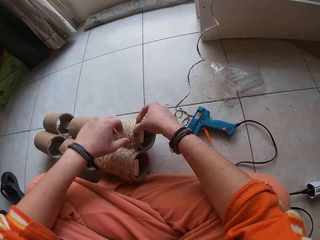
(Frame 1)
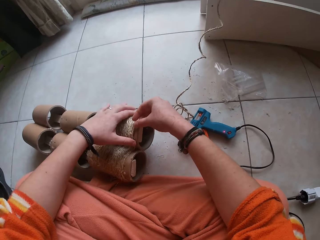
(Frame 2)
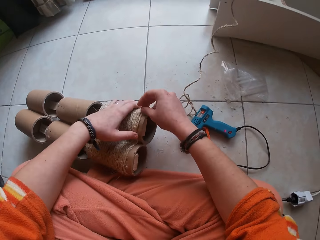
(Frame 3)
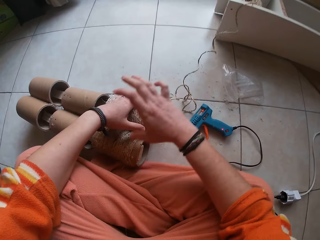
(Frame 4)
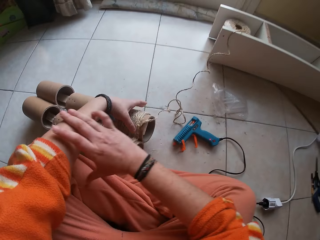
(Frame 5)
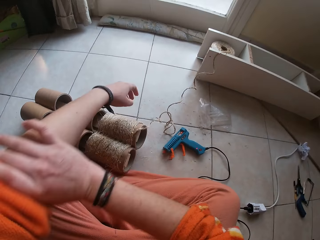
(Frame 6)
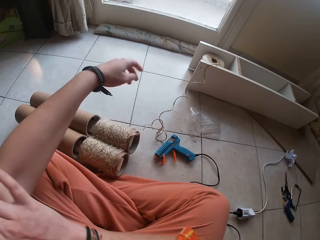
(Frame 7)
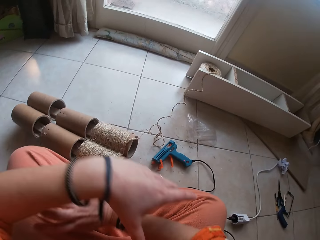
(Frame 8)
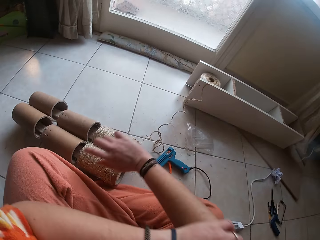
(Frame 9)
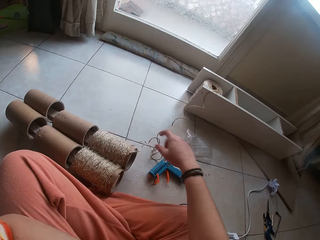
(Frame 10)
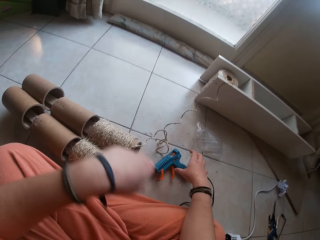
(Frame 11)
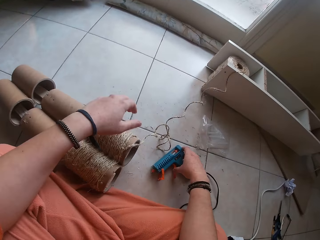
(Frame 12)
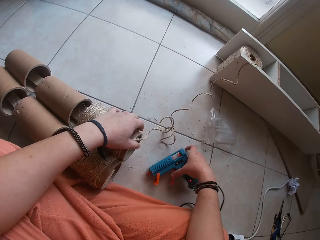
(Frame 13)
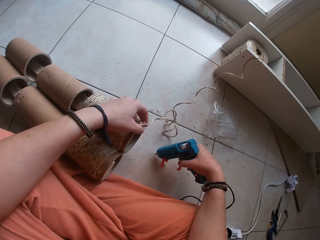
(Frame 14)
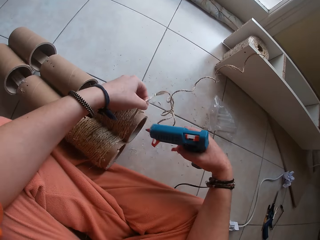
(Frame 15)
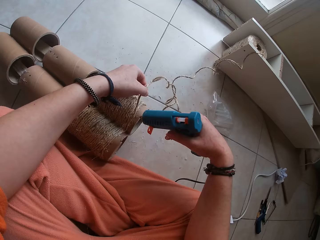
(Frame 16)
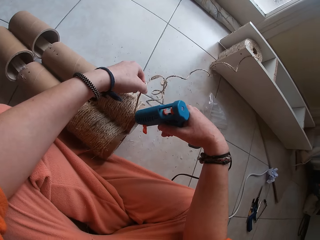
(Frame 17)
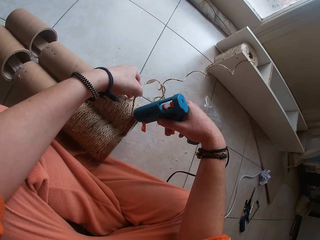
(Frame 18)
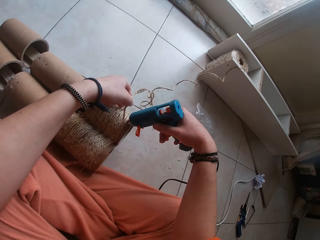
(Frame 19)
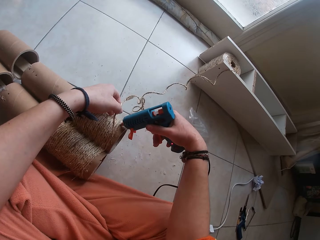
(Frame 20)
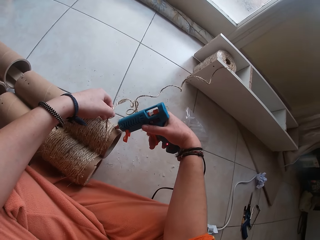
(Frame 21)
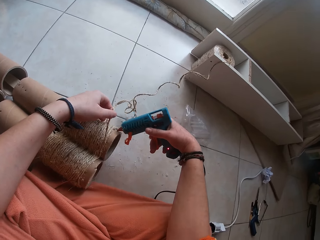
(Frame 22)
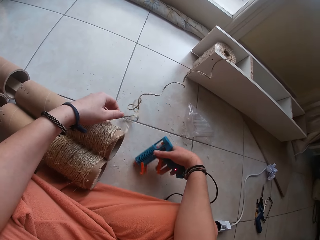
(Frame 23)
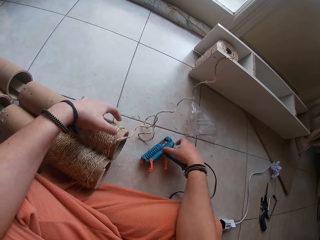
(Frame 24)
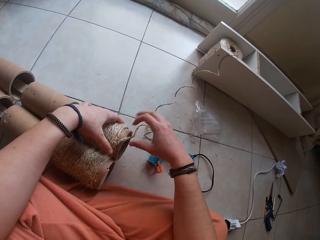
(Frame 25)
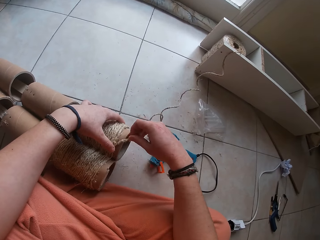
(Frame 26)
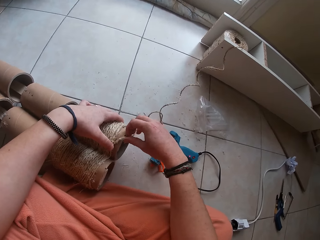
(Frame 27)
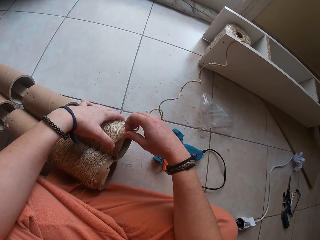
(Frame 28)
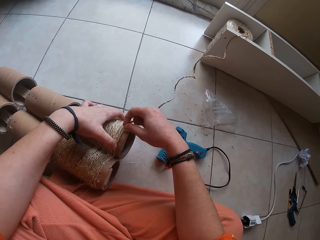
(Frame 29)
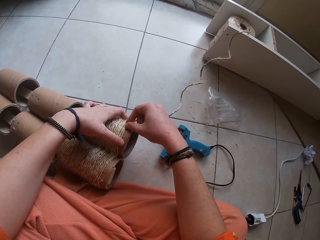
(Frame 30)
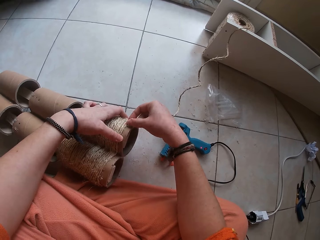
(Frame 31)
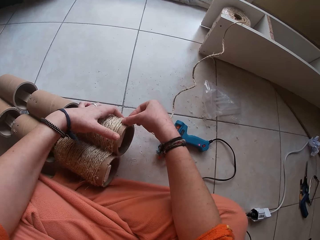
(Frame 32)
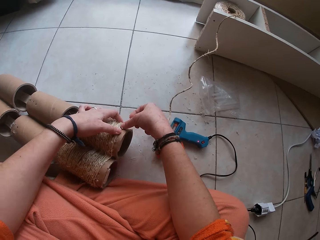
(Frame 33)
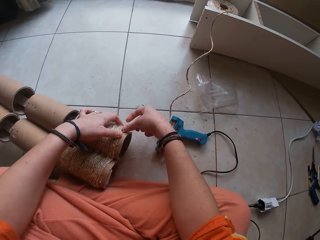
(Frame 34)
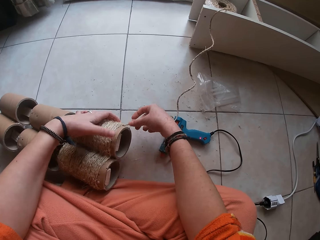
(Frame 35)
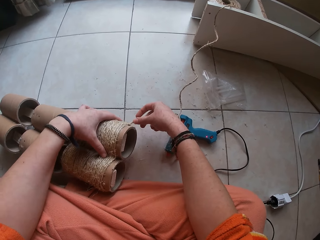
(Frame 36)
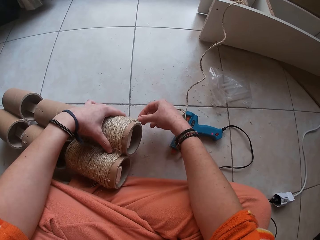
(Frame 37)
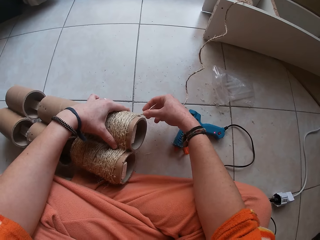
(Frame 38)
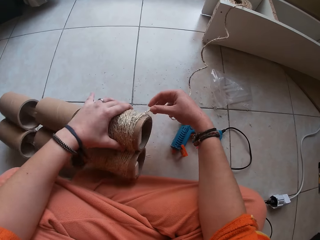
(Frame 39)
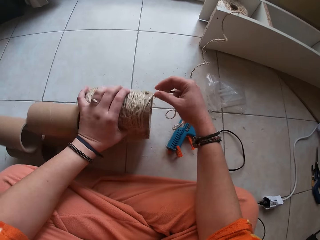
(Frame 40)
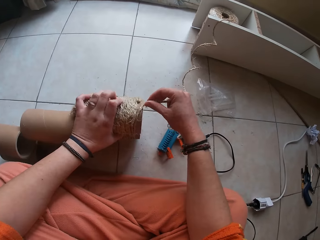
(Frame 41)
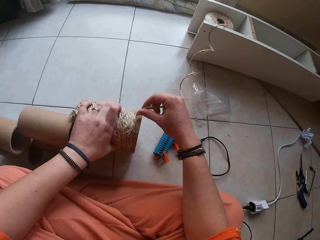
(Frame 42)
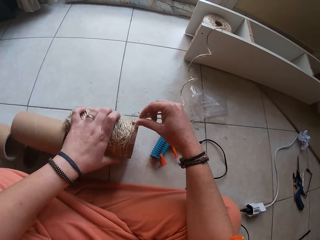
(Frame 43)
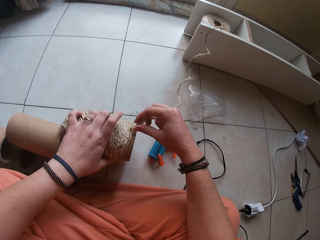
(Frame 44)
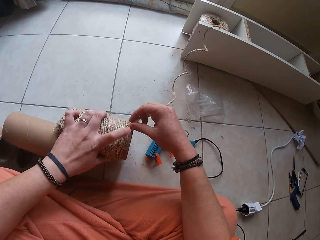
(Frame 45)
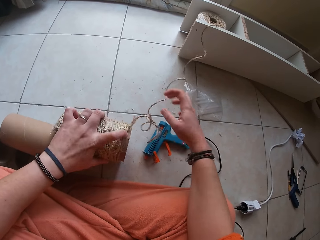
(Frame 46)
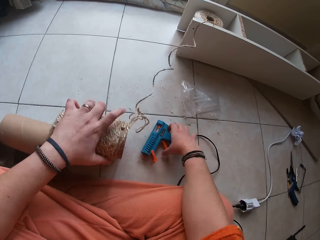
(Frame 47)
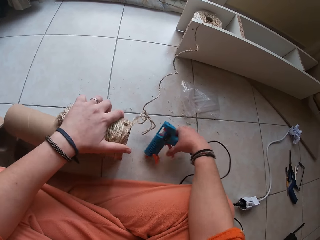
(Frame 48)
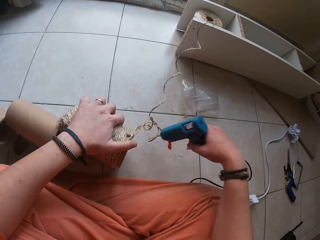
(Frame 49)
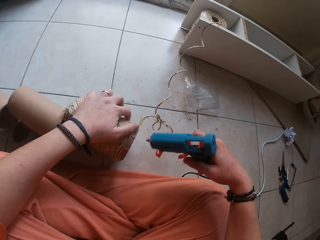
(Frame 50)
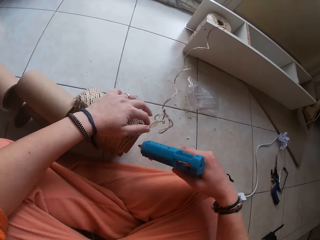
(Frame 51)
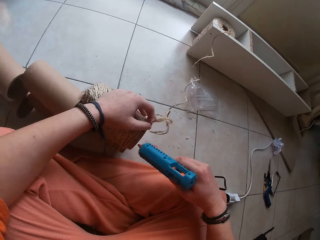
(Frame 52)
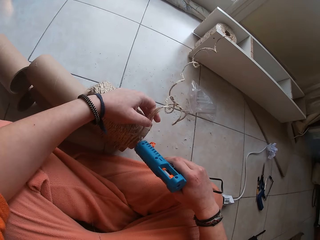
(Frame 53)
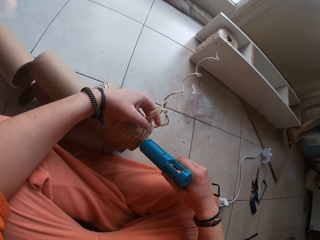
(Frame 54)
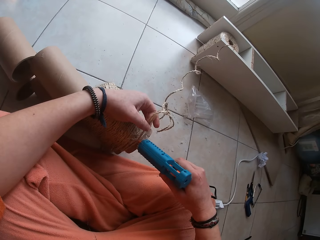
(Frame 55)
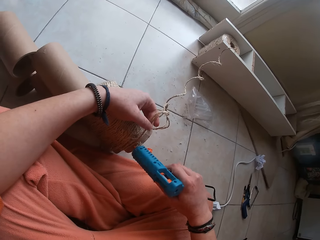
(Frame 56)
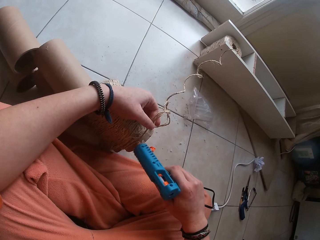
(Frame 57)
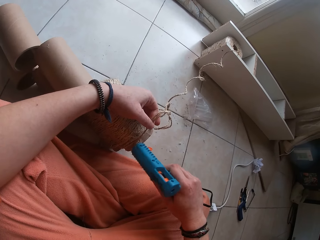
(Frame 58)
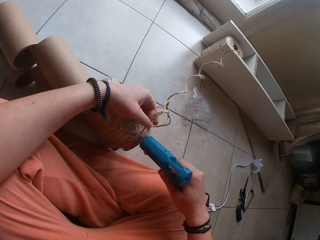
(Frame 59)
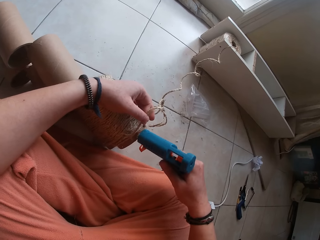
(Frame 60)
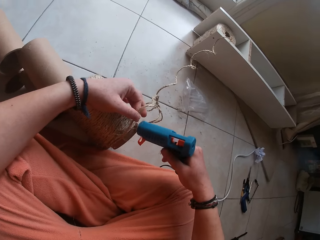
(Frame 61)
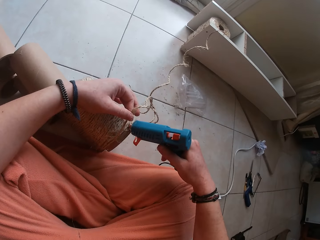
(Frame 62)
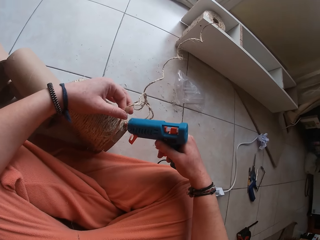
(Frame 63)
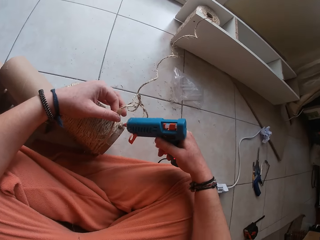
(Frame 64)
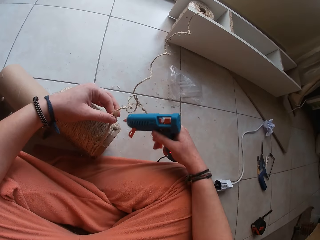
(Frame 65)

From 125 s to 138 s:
The camera wearer holds the cardboard tube with her left hand. She rolls her sleeve on her left hand with her right hand. She rolls her sleeve on her right hand with her left hand. She picks the glue gun from the floor with her right hand. She picks the twine from the cardboard tube with her left hand. She squeezes glue on the cardboard tube with the glue gun in her right hand. She drops the glue gun in her right hand on the floor. She holds the cardboard tube on the floor with her left hand. She picks the twine from the cardboard tube with her right hand. She sets the twine in her right hand on the cardboard tube. She elevates the cardboard tube in her left hand from the floor. She picks the glue gun from the floor with her right hand. She picks the twine from the cardboard tube with her right hand. She squeezes glue on the cardboard tube with the glue gun in her right hand.

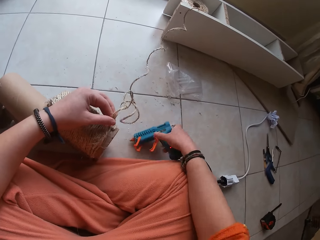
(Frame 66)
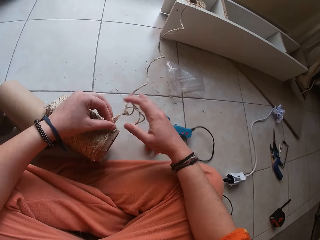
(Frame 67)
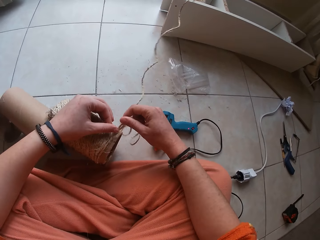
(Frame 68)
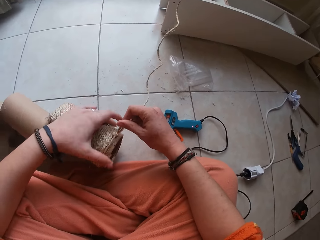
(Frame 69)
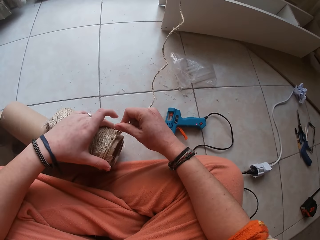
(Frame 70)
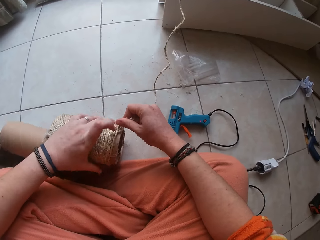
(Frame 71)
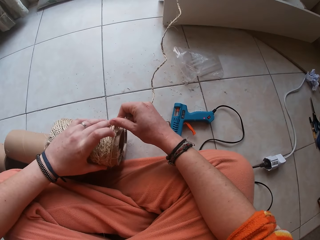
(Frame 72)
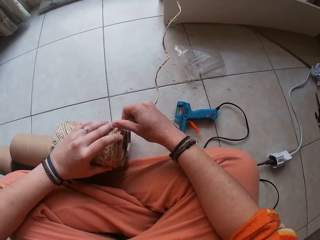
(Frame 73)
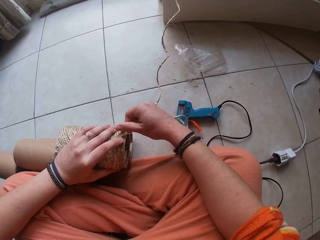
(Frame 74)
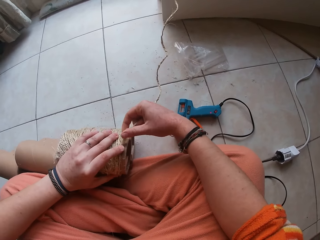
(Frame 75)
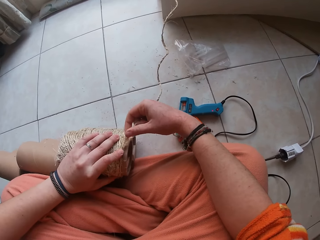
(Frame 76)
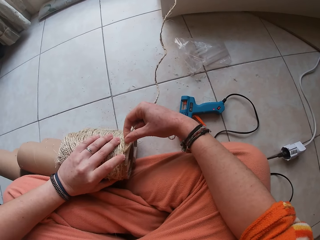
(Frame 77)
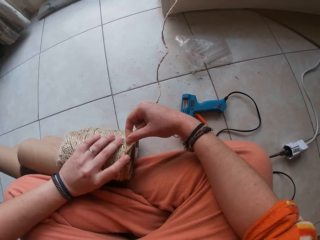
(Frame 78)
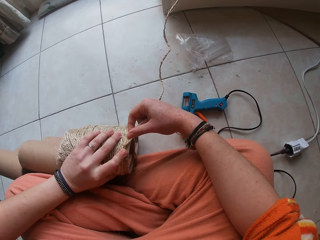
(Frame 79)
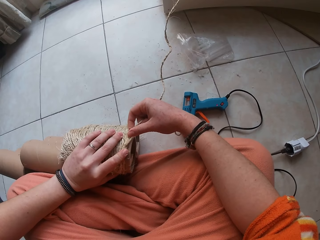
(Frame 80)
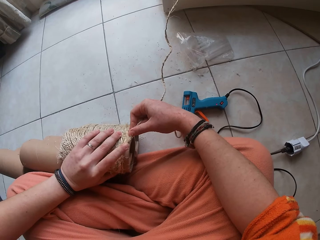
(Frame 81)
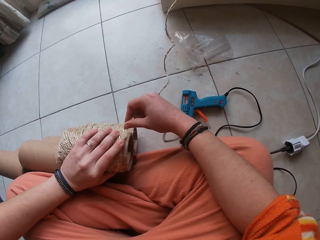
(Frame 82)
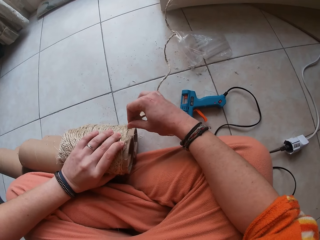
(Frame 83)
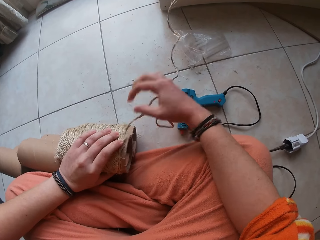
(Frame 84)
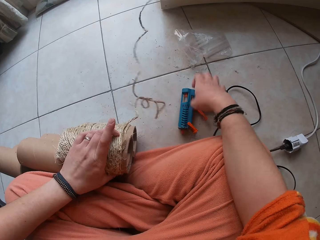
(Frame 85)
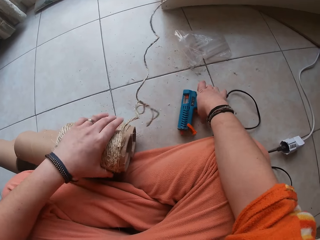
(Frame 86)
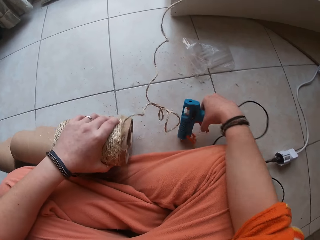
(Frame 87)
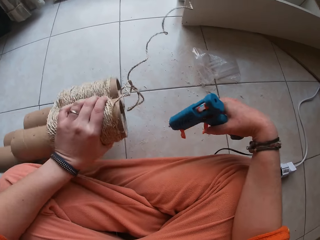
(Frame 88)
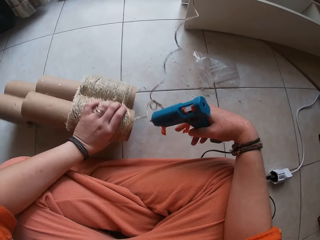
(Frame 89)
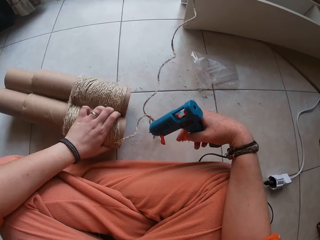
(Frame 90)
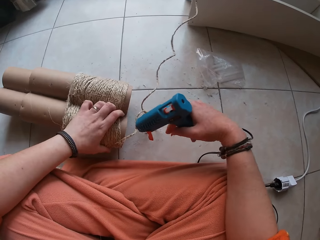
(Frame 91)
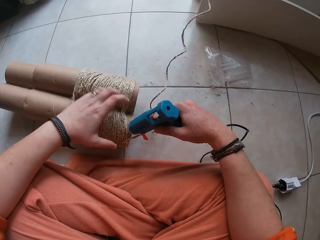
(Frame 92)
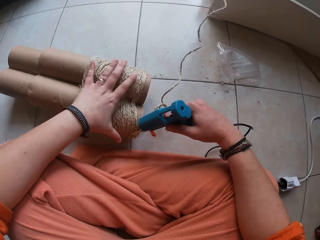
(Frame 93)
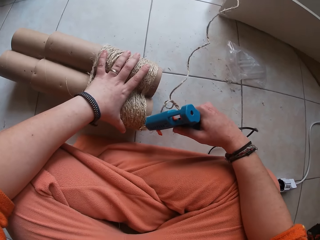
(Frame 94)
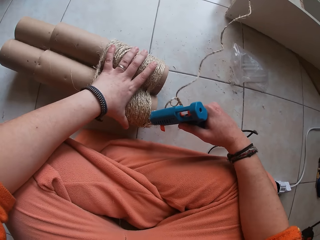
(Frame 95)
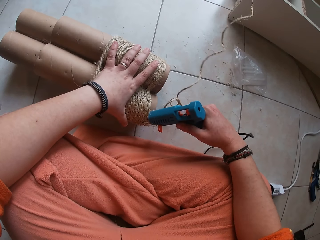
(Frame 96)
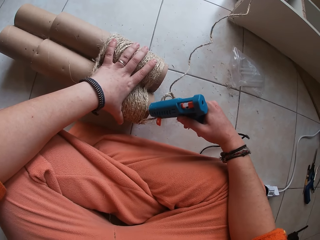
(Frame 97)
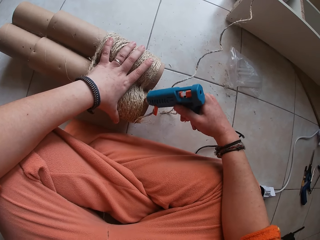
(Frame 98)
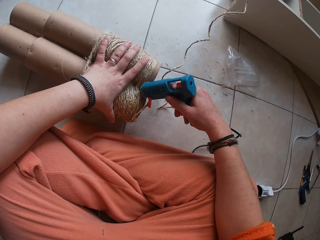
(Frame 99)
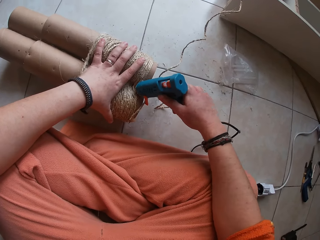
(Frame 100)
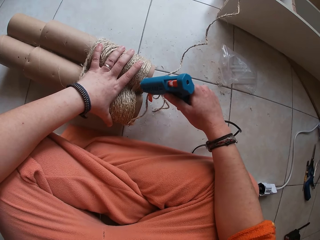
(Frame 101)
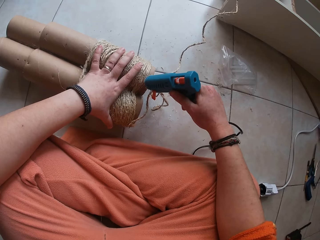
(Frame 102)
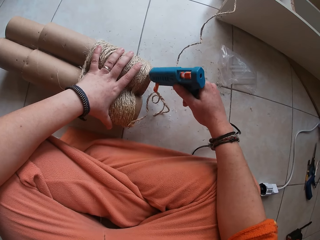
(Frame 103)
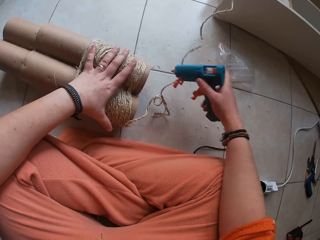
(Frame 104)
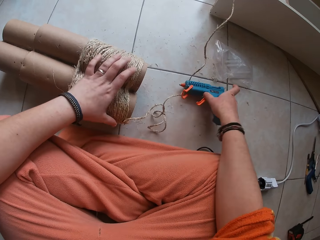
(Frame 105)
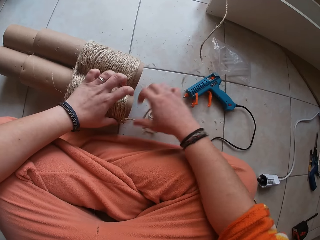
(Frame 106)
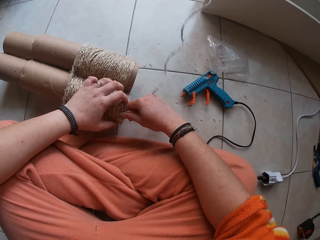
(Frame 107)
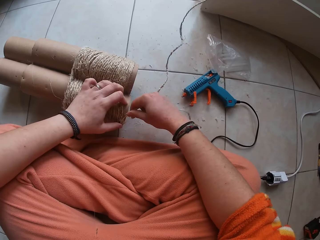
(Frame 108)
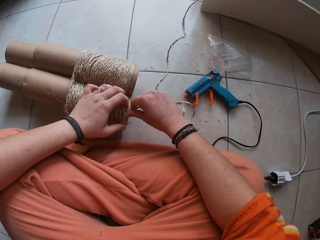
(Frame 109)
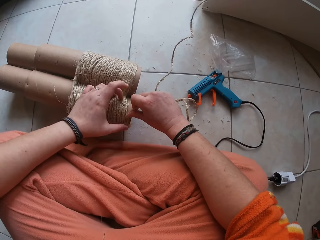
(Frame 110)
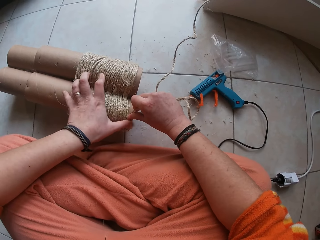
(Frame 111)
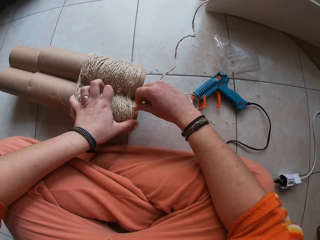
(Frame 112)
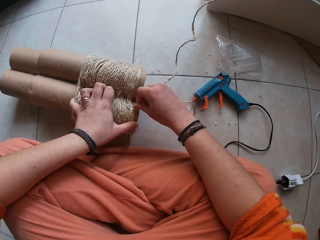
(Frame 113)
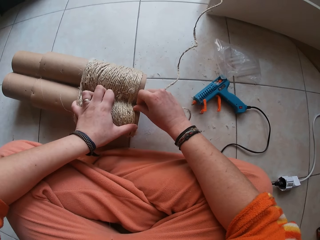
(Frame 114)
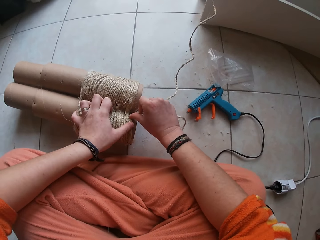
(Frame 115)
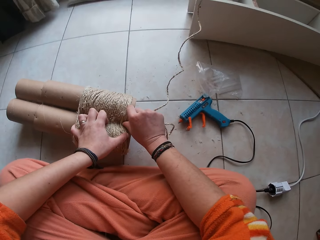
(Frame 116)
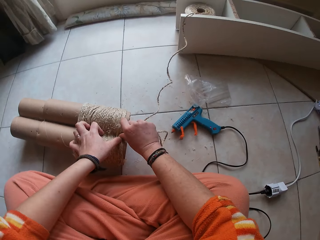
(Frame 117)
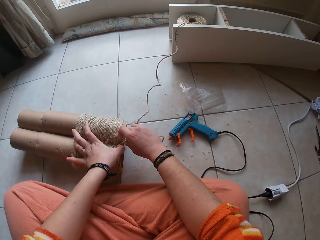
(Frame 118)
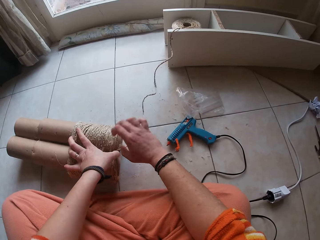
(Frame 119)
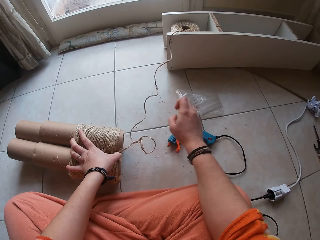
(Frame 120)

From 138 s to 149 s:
The camera wearer drops the glue gun in her right hand on the floor. She passes the twine from her left hand to her right hand. She sets the twine in her right hand on the cardboard tube. She picks the glue gun from the floor with her right hand. She places the cardboard tube in her left hand on the floor. She squeezes glue on the cardboard tube with the glue gun in her right hand. She holds the cardboard tube with her left hand. She drops the glue gun in her right hand on the floor. She picks the twine from the cardboard tube on the floor with her right hand. She sets the twine on the cardboard tube with both her hands.
